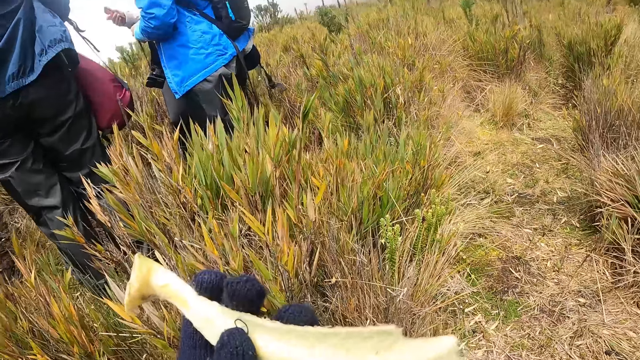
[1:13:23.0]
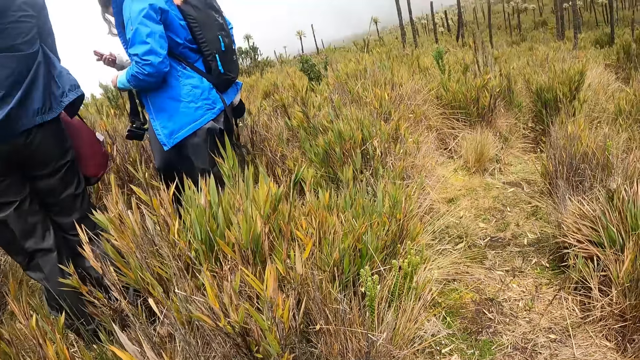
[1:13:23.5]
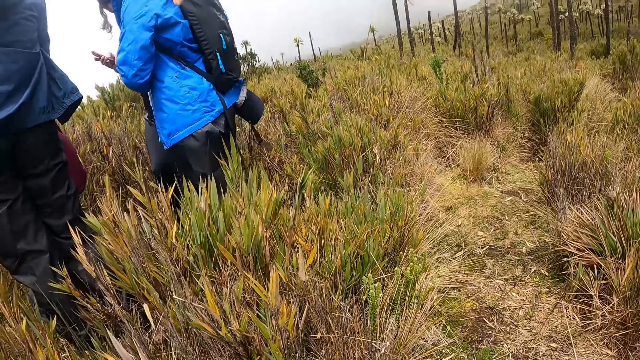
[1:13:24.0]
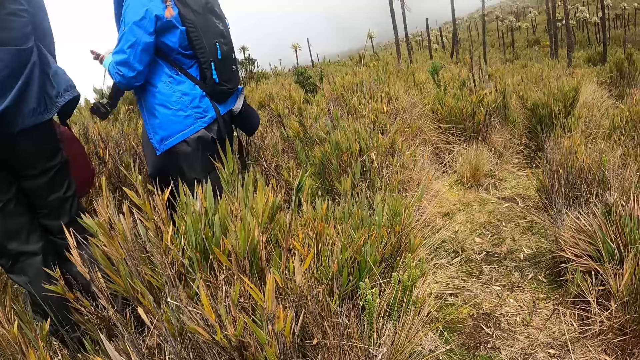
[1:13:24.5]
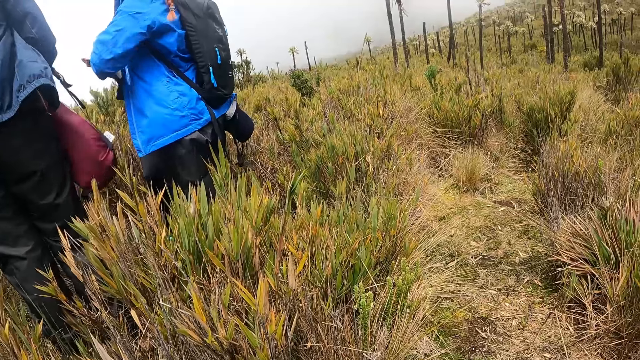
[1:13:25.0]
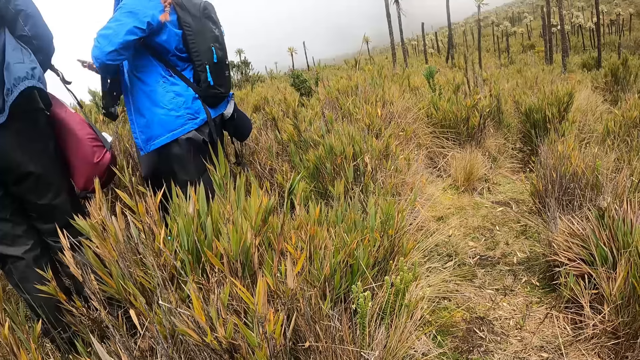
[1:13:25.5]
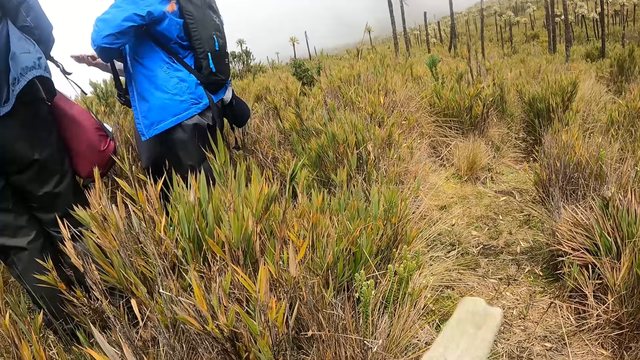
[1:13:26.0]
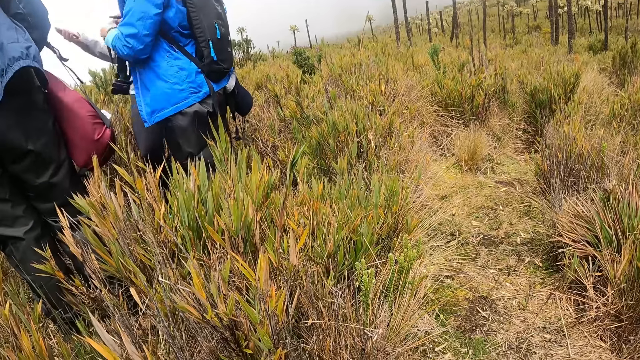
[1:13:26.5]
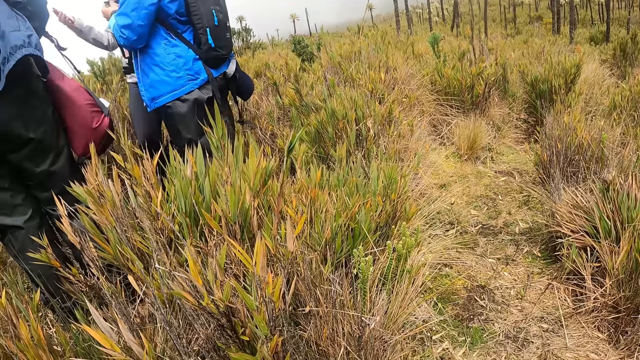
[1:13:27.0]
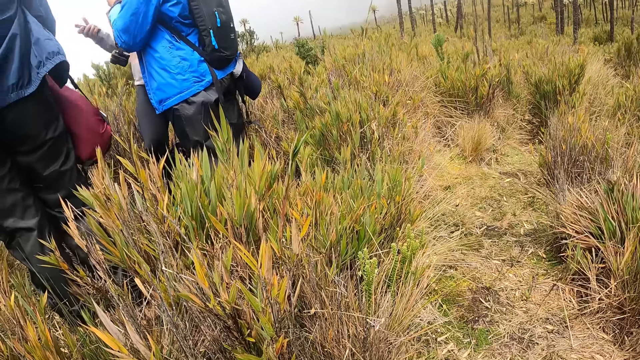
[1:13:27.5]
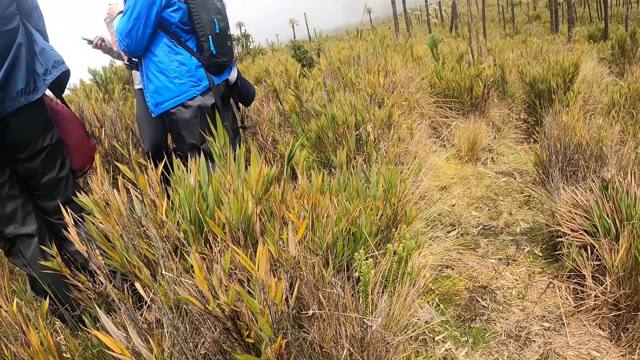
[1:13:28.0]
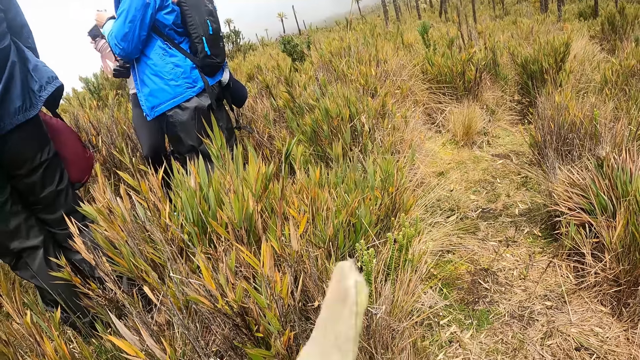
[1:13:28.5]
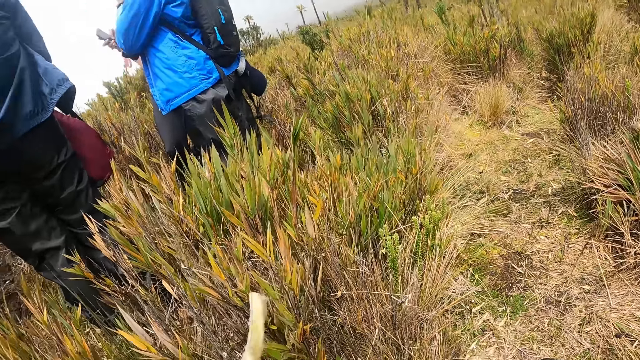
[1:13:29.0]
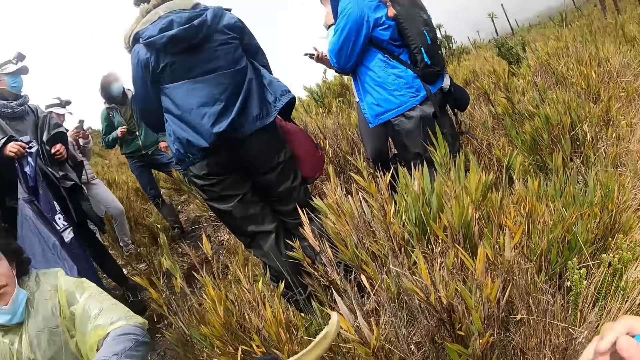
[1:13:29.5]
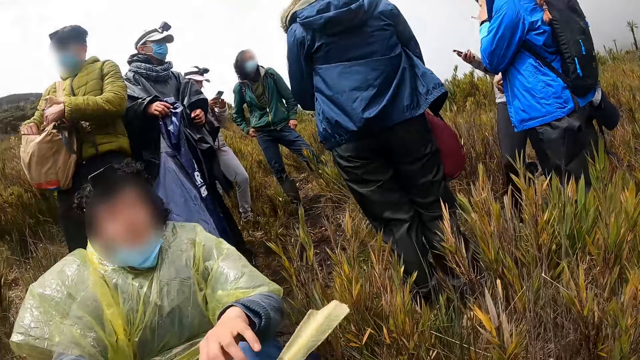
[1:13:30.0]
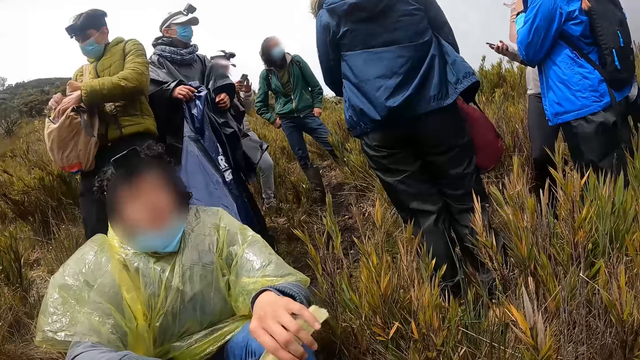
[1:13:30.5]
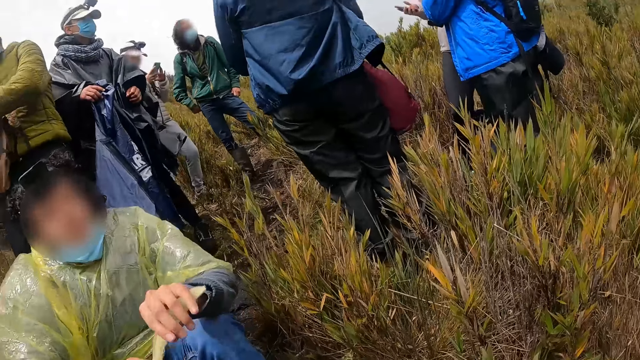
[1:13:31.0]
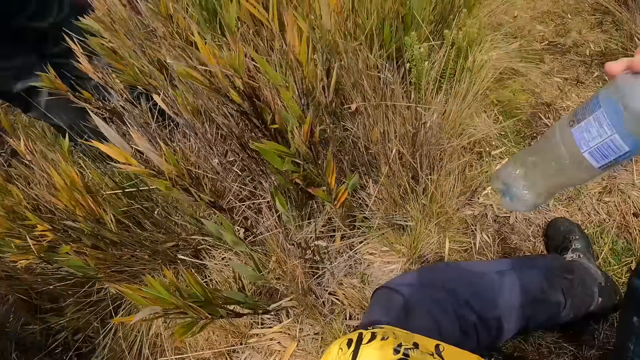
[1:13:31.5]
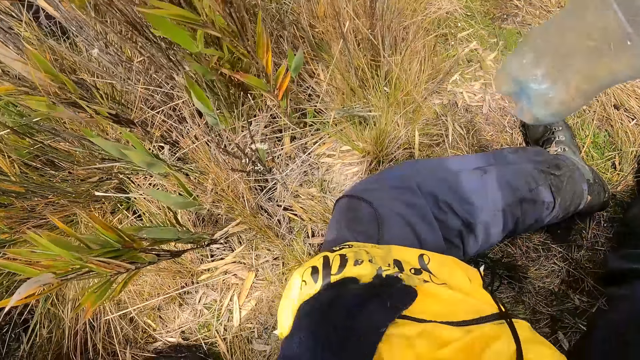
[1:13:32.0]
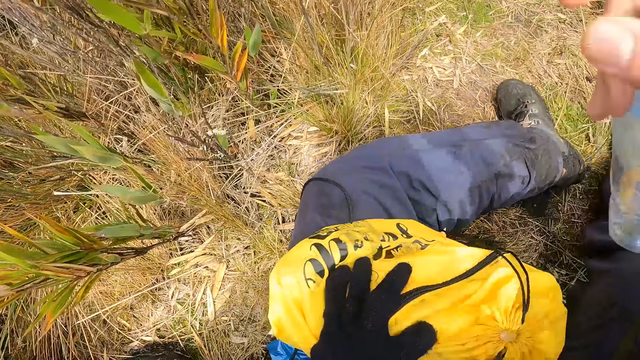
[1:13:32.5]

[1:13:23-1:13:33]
The camera wearer eats. She passes the leaf to the left hand of a man with her left hand. The man picks something from the camera wearer. The camera wearer places a hand on the bag.

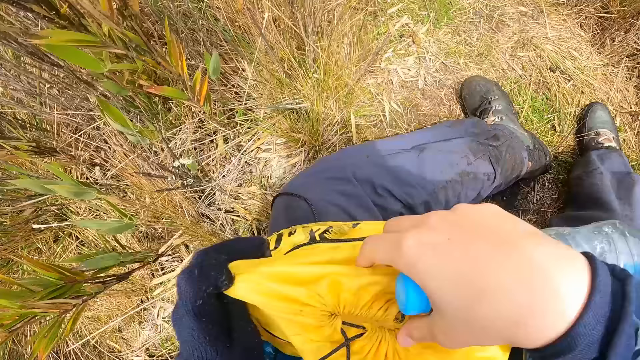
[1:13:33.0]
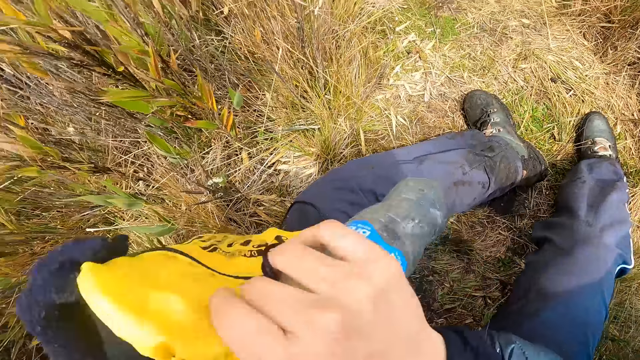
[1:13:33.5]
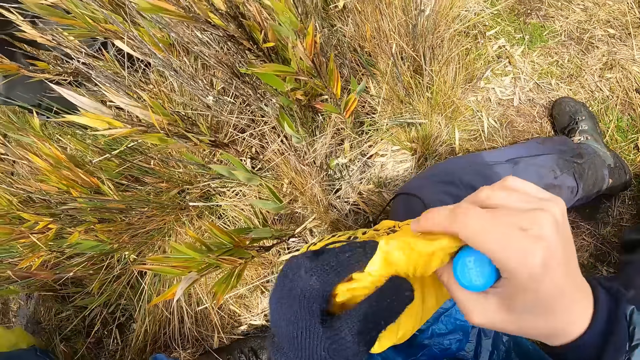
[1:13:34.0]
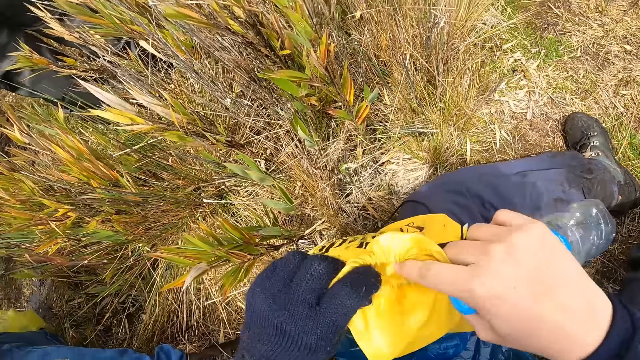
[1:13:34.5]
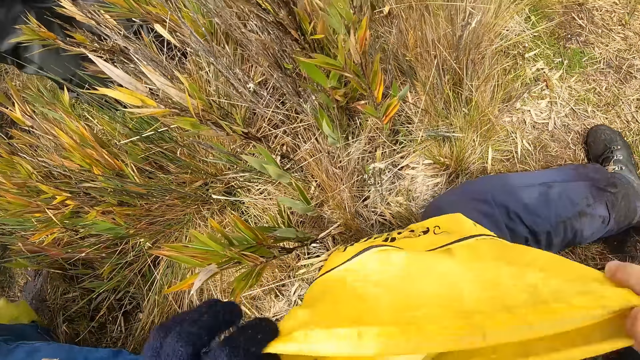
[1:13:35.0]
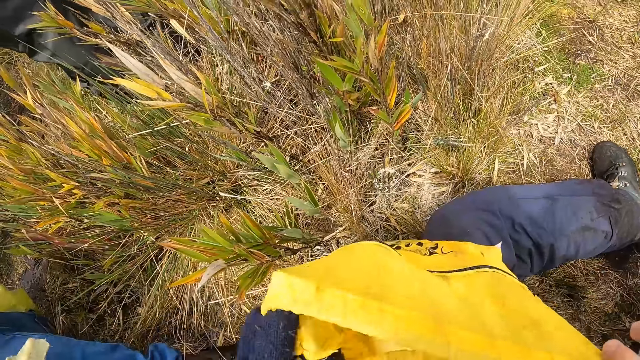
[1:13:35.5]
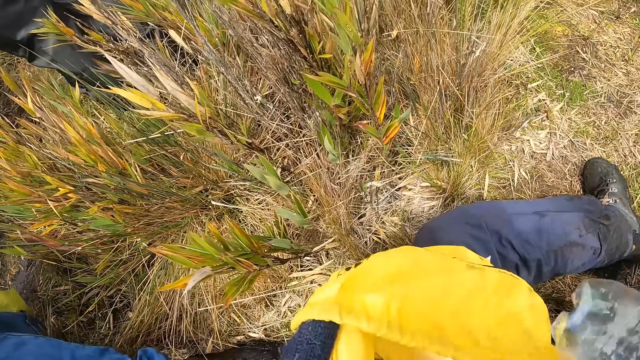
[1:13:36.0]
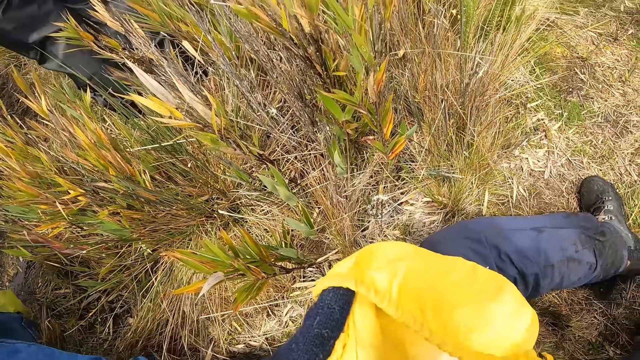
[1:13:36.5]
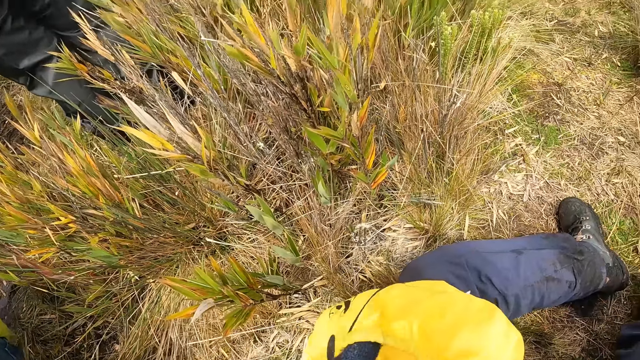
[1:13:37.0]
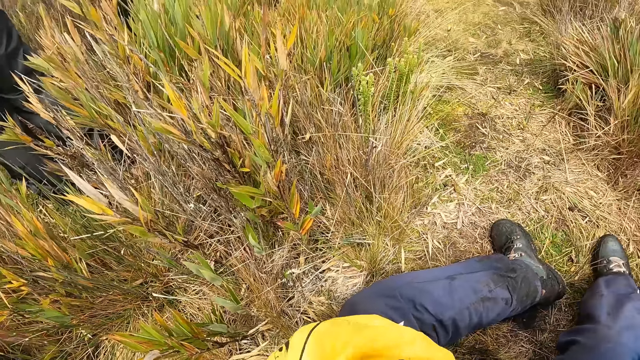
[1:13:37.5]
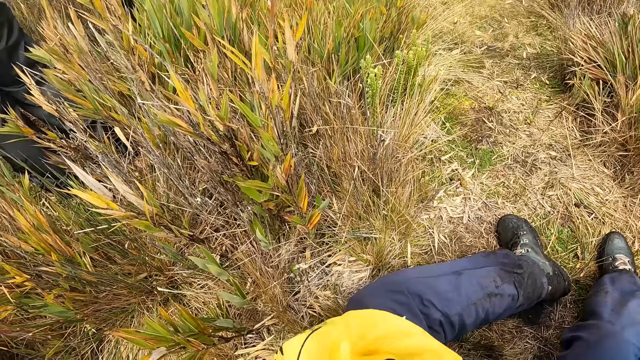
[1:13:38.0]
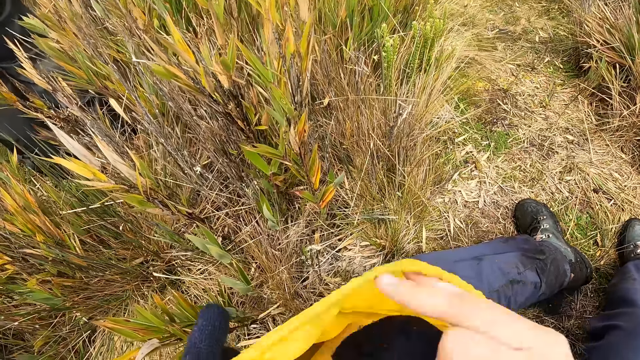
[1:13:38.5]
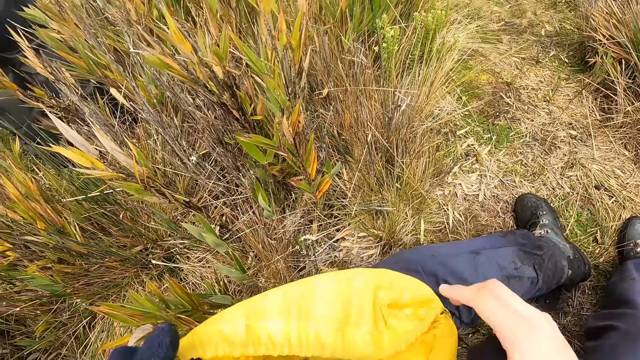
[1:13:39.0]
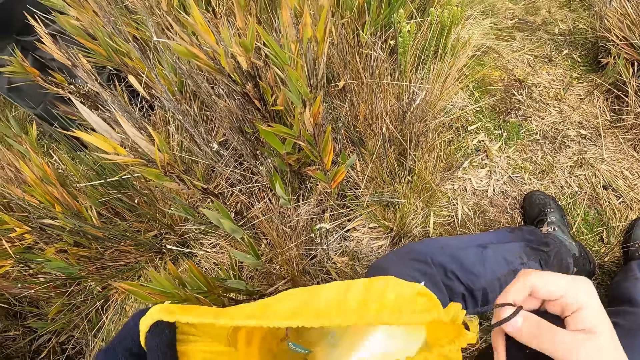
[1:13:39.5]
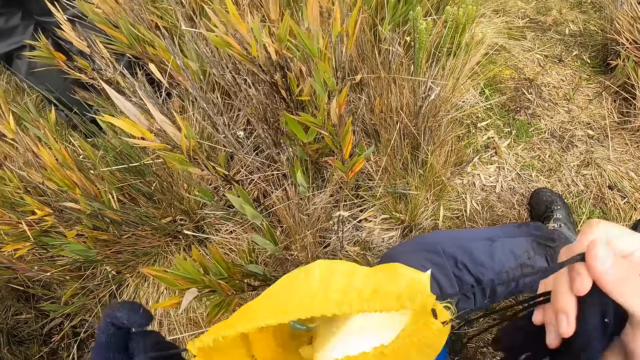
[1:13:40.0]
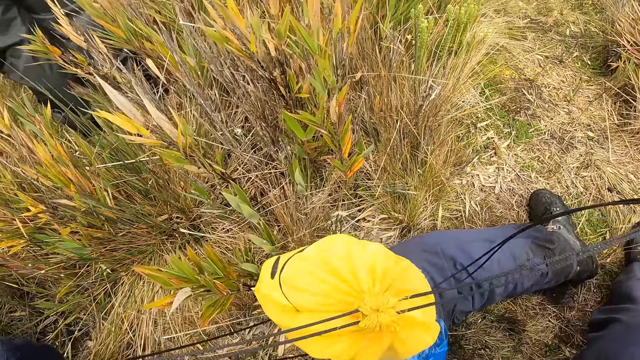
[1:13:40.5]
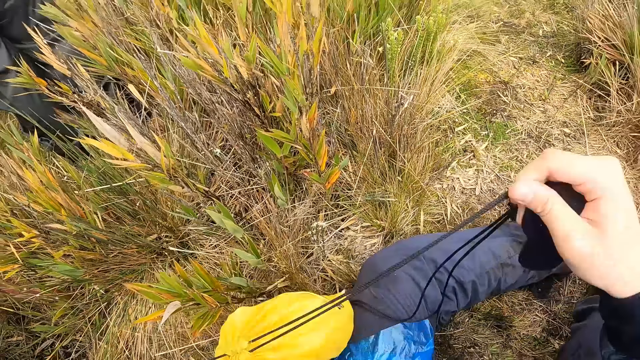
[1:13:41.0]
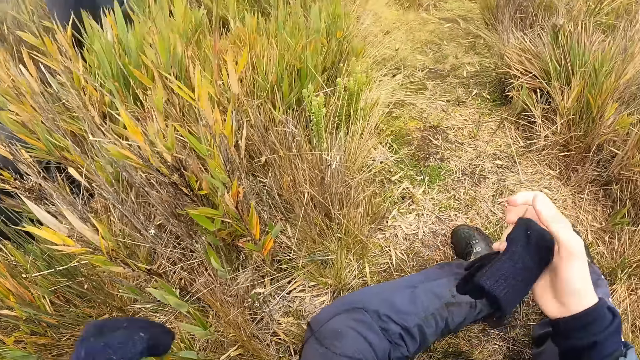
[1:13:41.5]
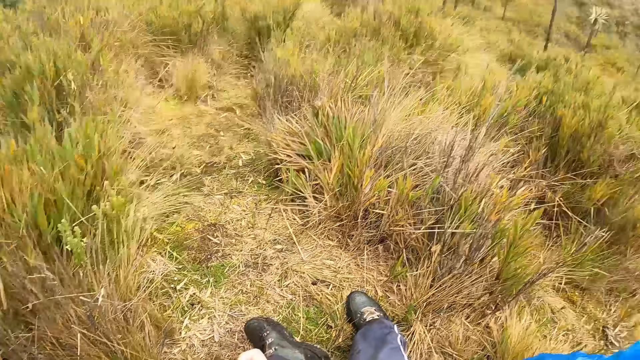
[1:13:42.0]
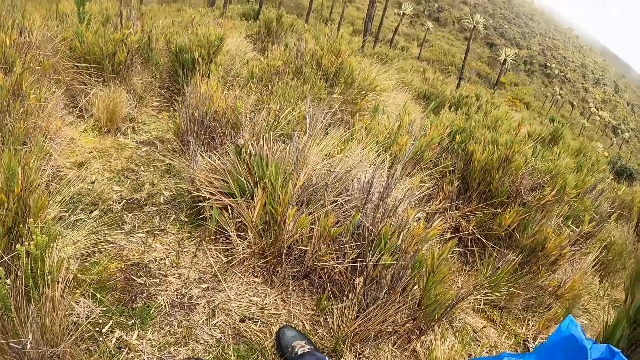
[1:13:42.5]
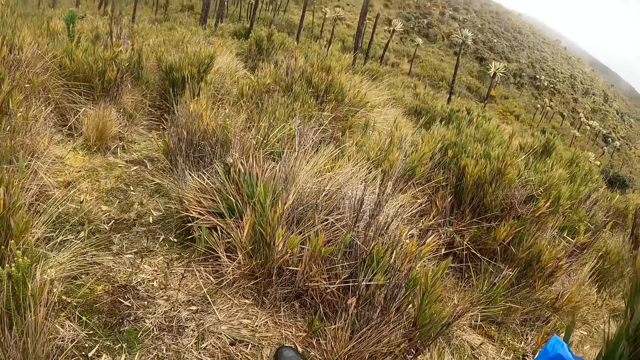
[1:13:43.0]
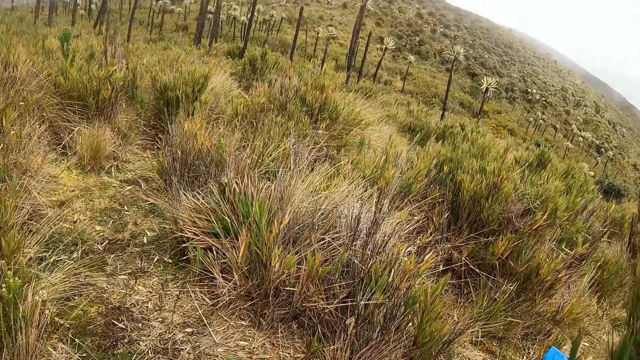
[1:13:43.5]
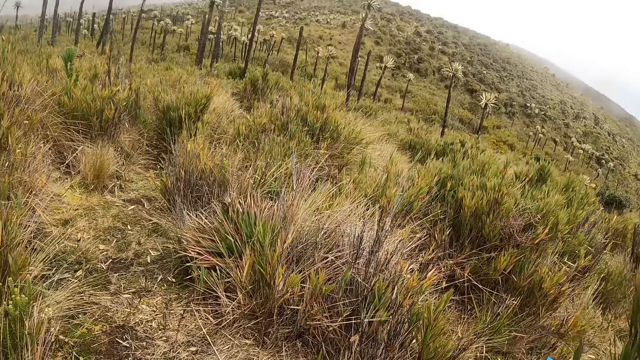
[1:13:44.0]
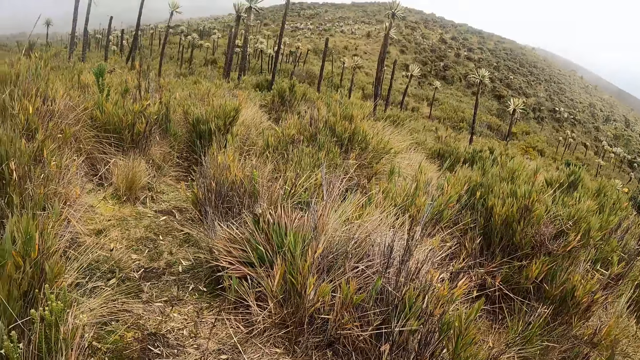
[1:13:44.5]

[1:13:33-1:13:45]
The camera wearer opens her bag with both hands. She holds the bag with her hands. She puts the bottle in her right hand into the bag in her left hand. She picks up a glove. She closes the bag with both hands. She picks up the glove with her left hand.
